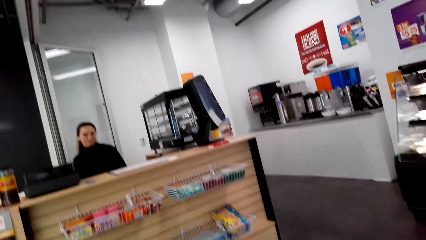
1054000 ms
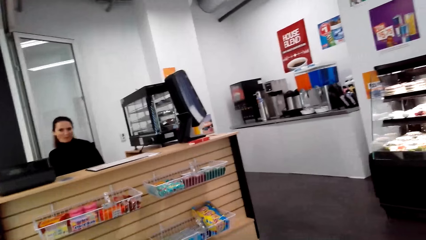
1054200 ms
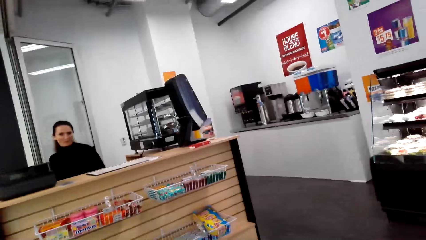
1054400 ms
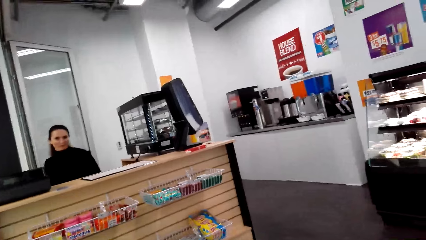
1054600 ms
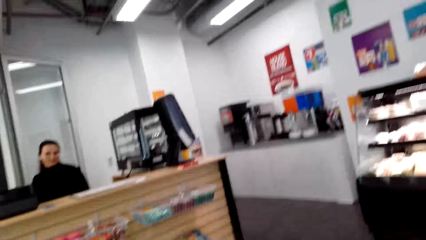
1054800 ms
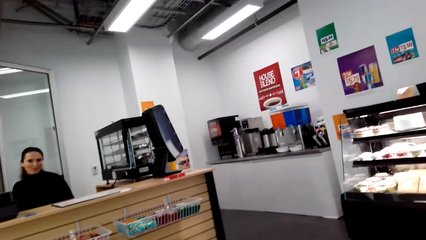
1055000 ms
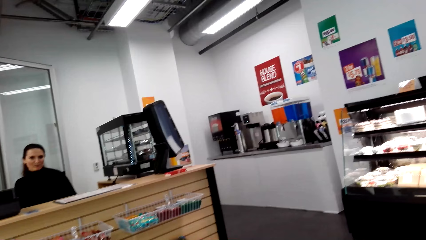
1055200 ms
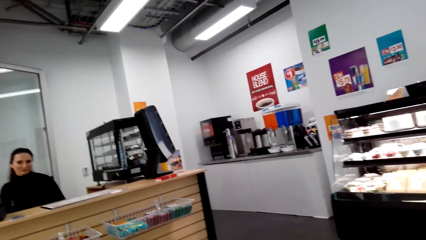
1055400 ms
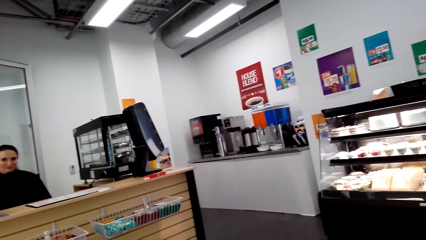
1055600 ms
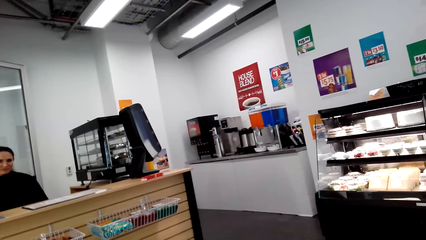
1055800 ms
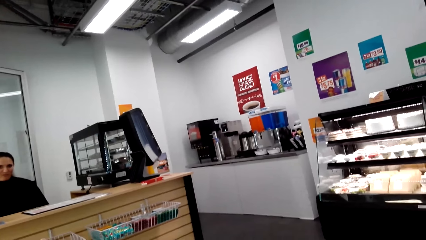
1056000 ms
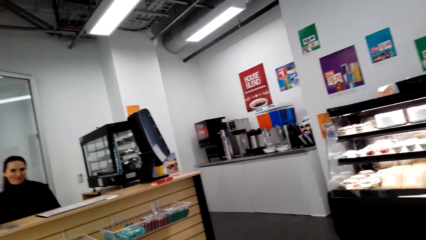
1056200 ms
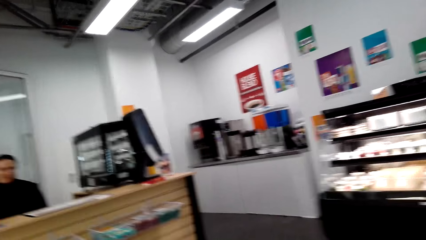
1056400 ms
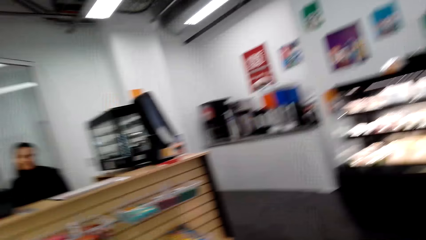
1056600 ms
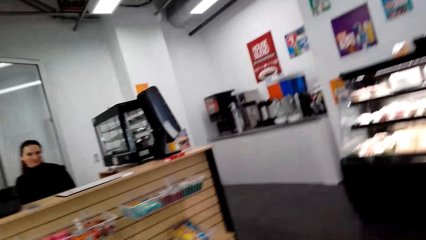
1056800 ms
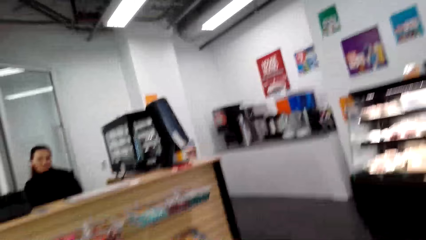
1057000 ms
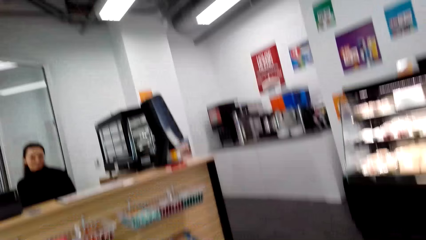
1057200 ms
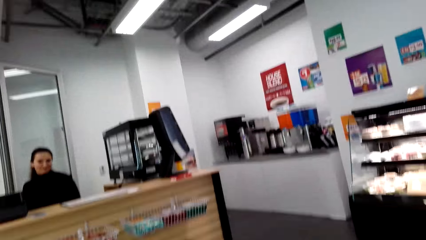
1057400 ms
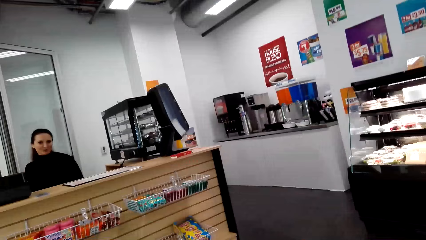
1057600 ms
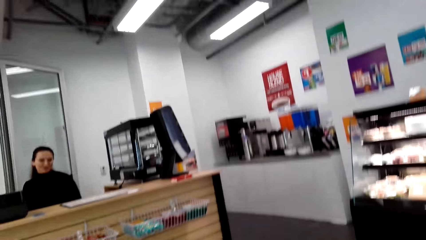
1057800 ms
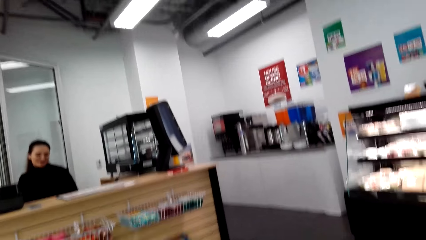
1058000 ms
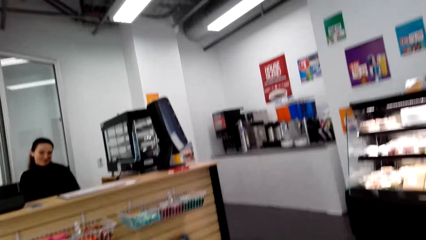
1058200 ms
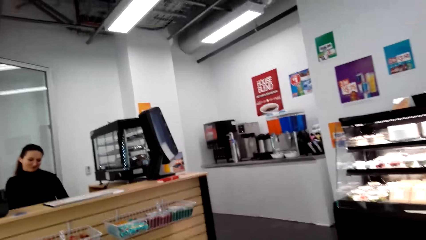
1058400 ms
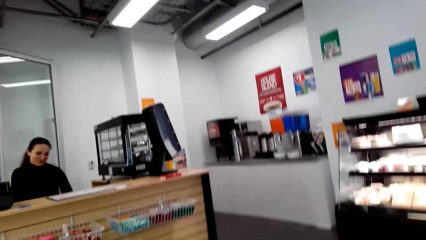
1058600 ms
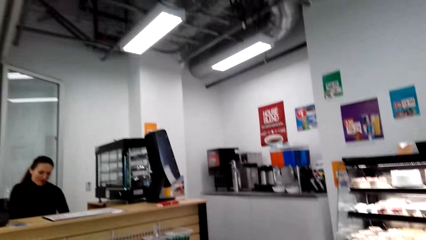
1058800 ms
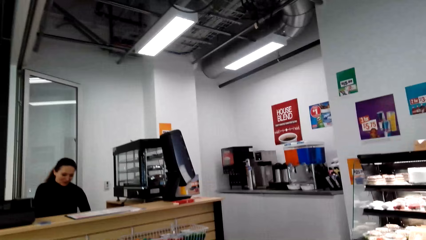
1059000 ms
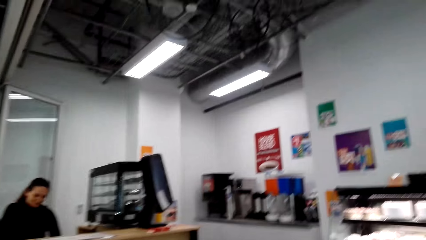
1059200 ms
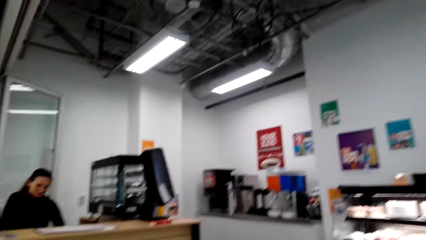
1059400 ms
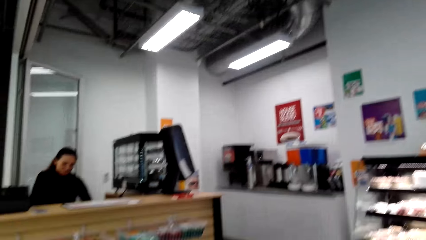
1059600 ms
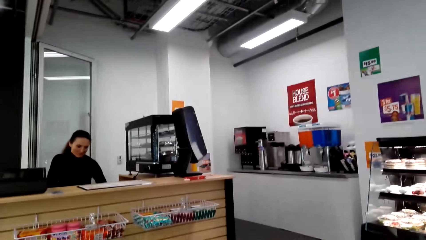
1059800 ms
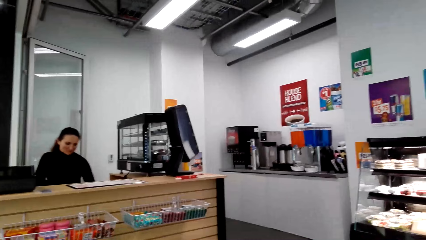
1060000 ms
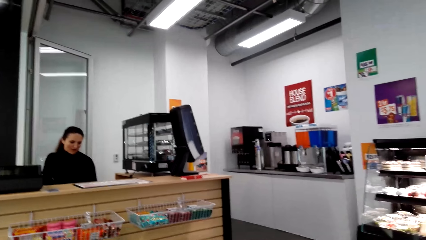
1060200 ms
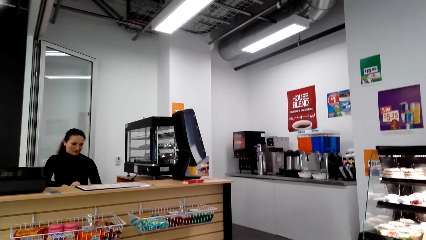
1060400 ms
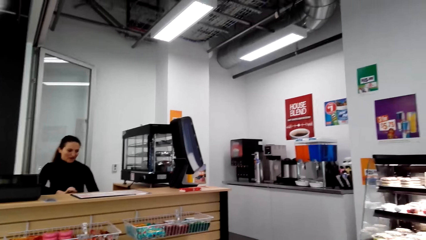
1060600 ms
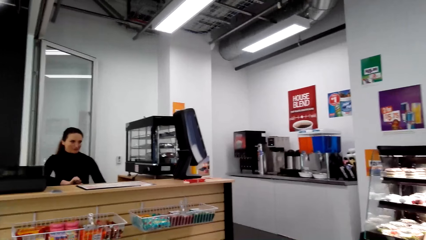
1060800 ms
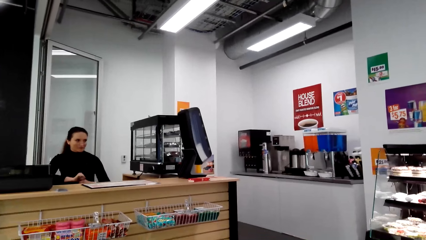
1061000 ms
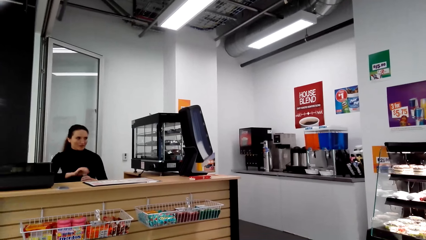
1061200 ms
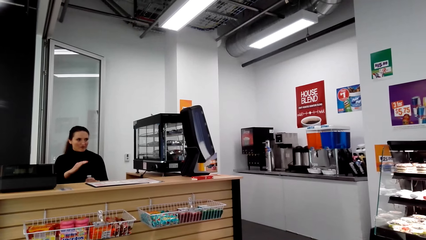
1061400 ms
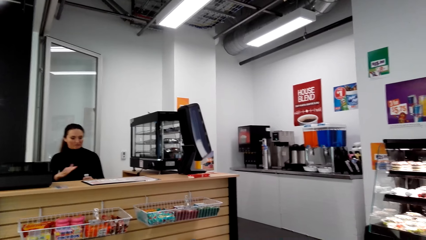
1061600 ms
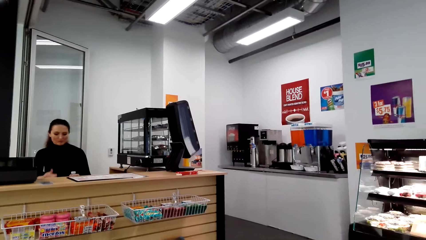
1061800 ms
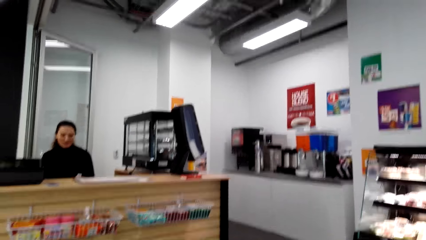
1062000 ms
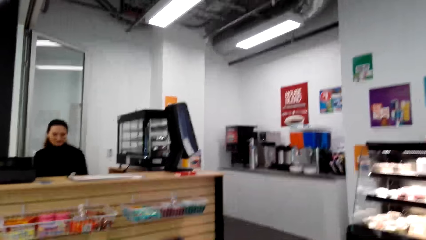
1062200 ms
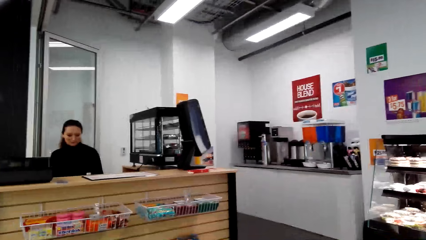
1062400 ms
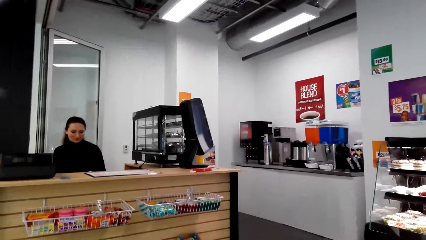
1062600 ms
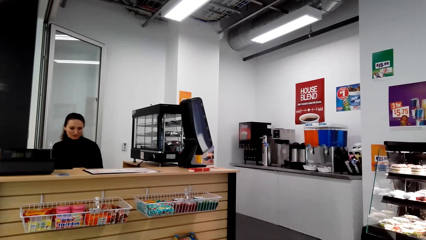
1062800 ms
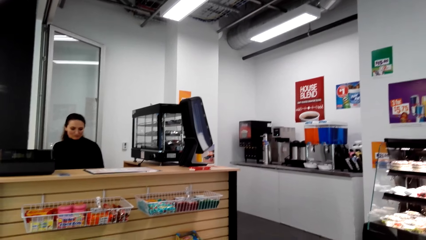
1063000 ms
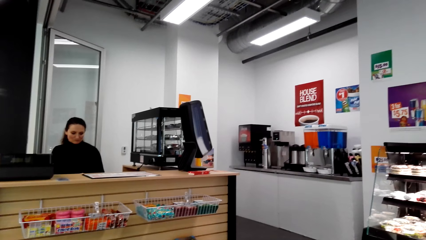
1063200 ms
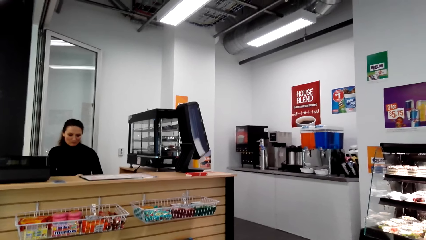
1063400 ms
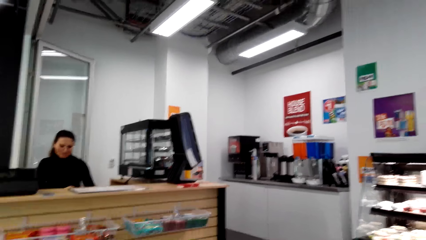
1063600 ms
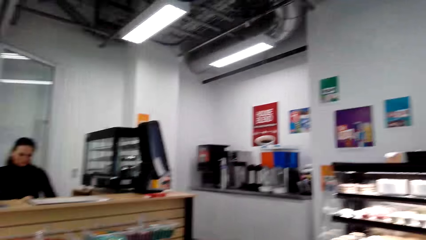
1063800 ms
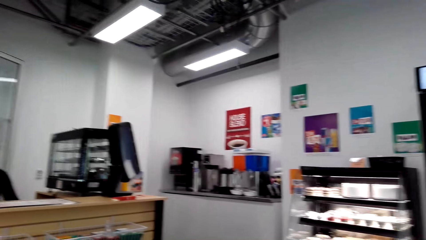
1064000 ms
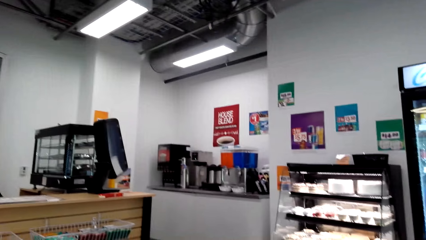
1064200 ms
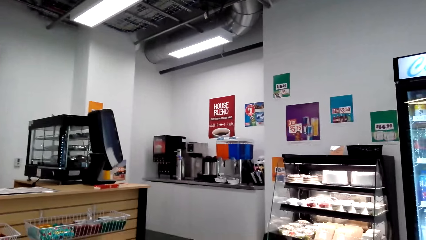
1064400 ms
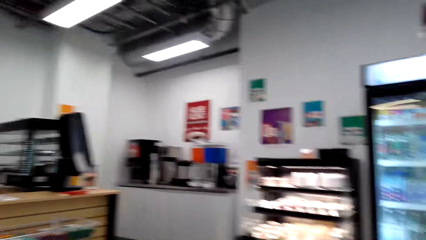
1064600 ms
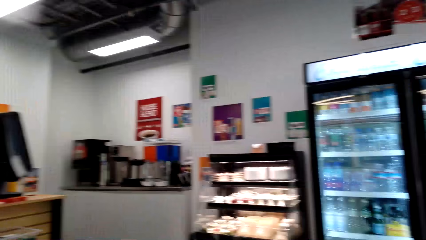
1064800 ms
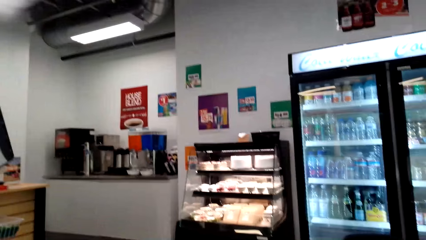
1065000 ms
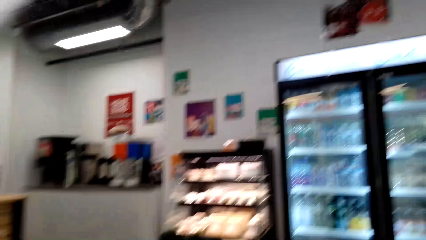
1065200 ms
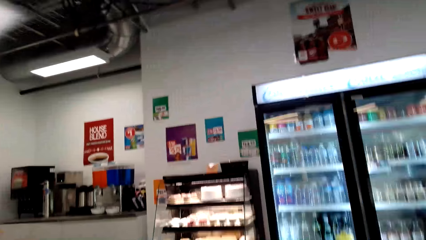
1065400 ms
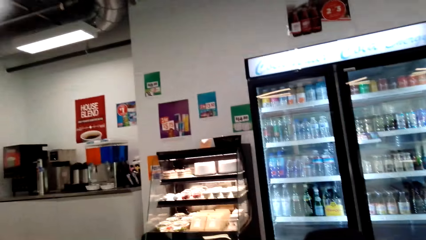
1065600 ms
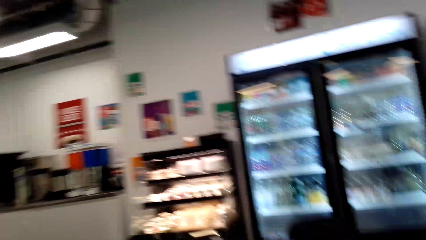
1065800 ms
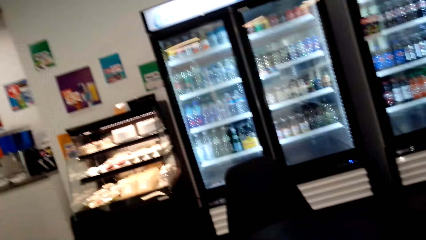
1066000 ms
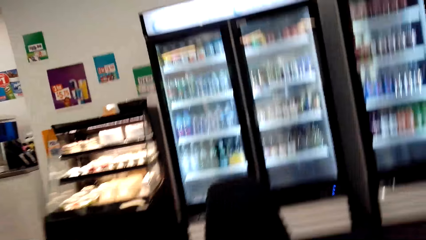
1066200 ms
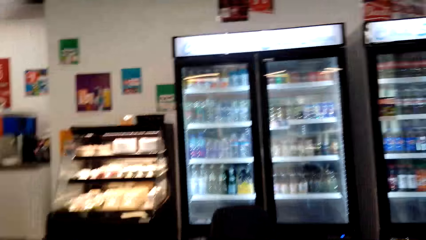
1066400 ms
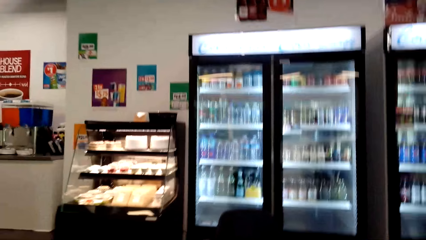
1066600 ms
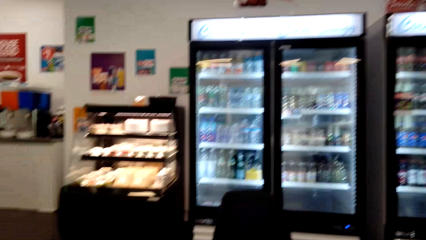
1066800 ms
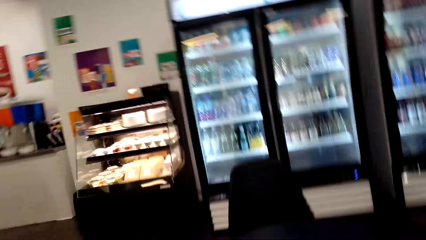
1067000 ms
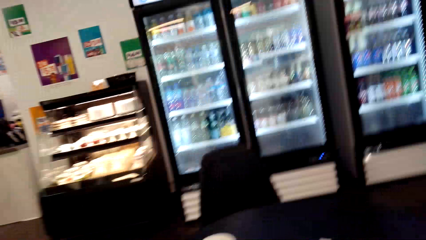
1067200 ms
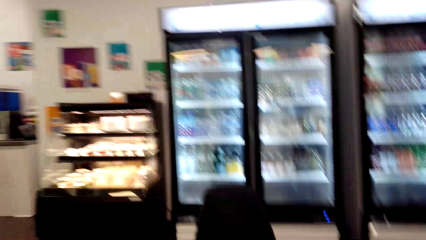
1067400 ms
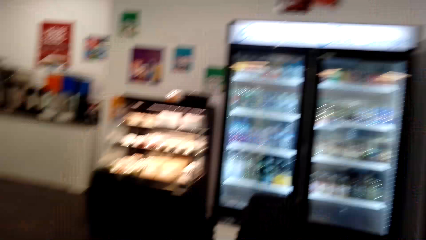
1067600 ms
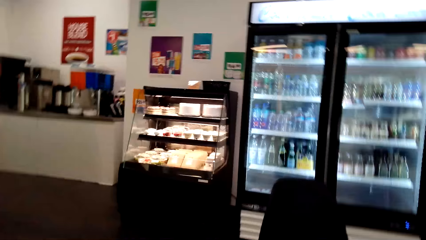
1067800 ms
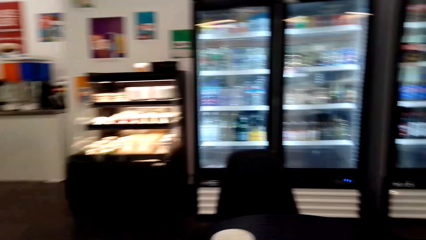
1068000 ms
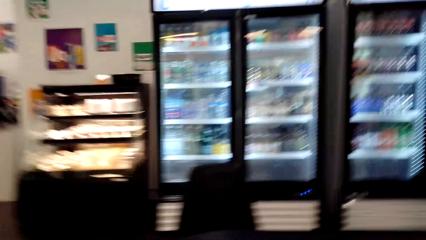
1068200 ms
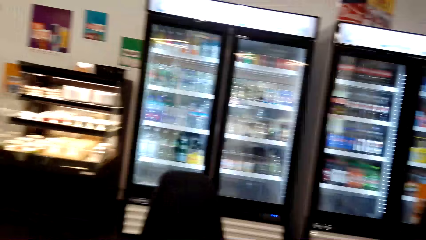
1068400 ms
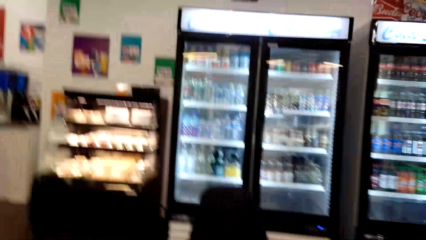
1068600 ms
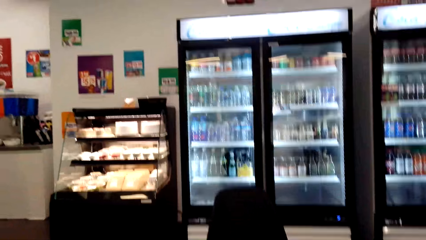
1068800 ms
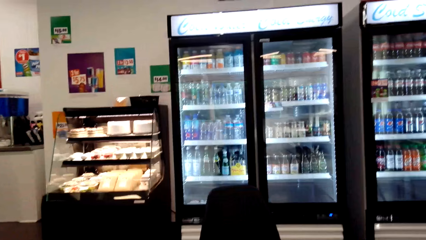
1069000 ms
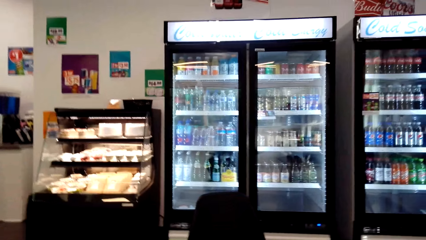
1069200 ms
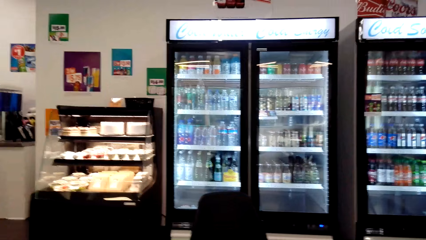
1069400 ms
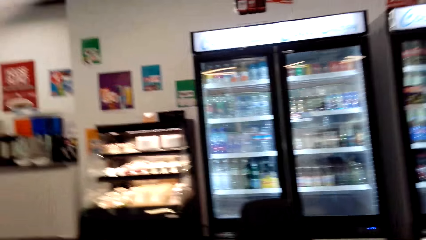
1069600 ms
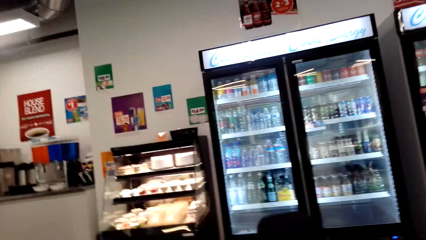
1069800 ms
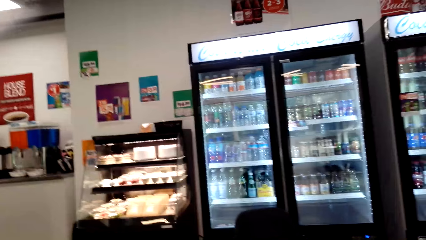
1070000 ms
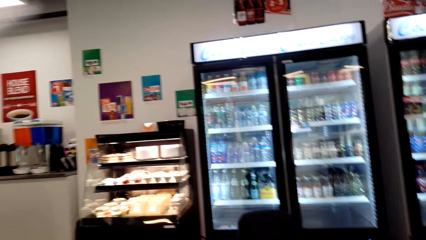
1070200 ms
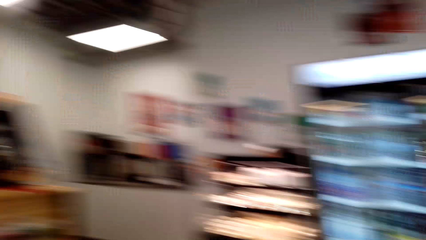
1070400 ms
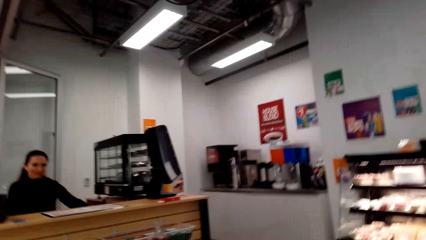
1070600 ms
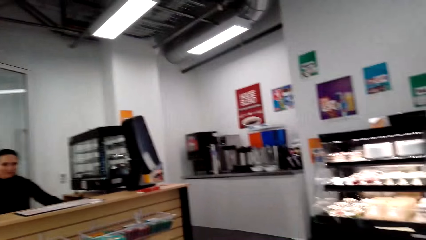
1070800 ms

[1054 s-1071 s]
The camera wearer moves the camera around.
